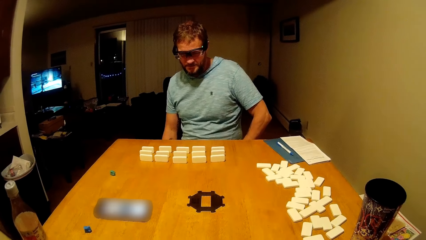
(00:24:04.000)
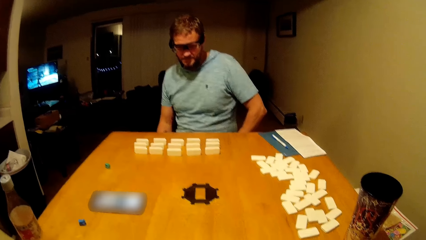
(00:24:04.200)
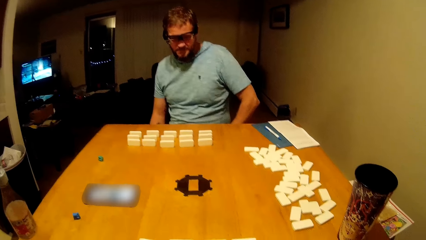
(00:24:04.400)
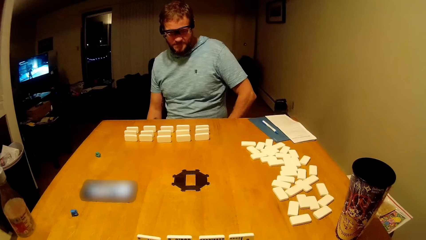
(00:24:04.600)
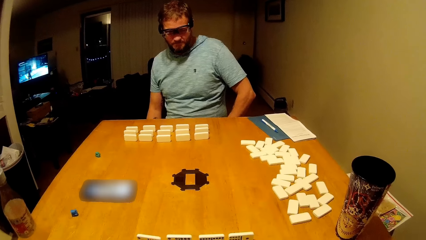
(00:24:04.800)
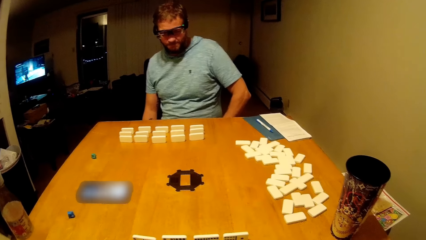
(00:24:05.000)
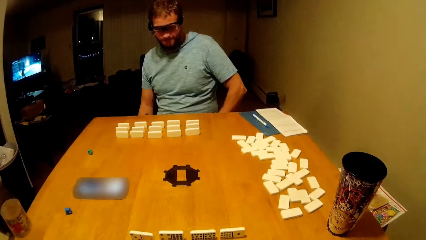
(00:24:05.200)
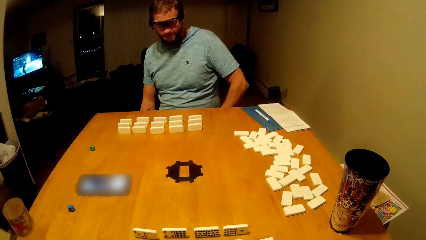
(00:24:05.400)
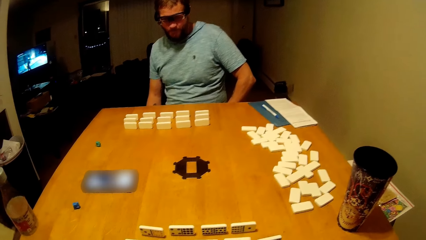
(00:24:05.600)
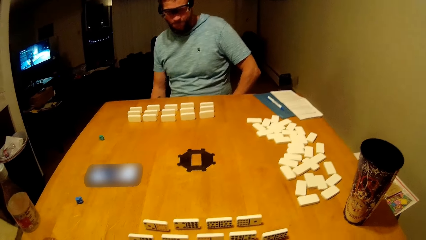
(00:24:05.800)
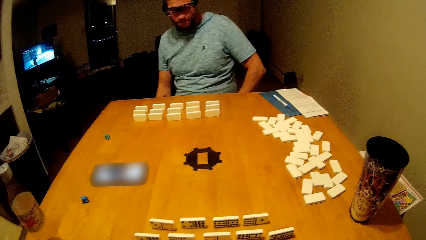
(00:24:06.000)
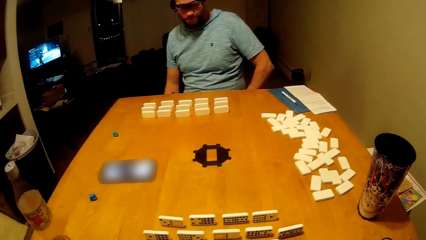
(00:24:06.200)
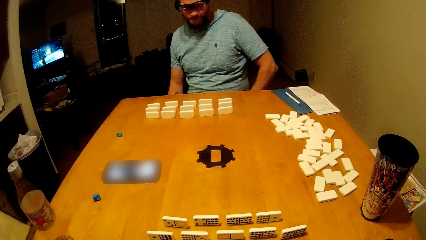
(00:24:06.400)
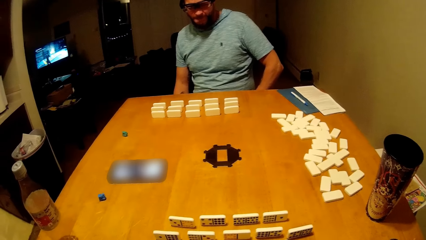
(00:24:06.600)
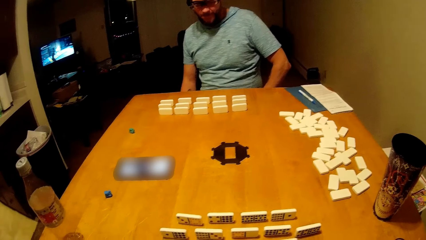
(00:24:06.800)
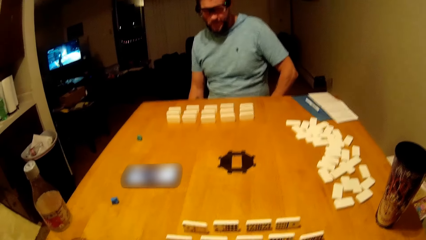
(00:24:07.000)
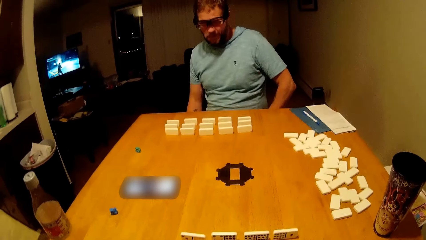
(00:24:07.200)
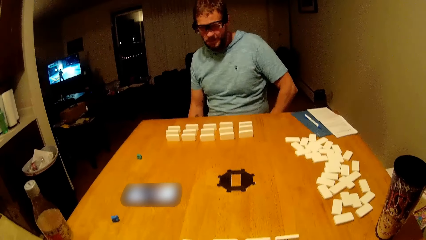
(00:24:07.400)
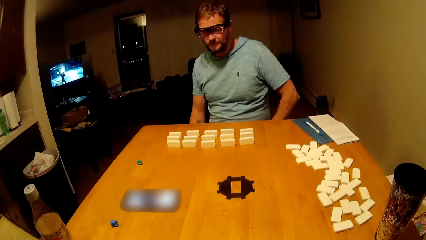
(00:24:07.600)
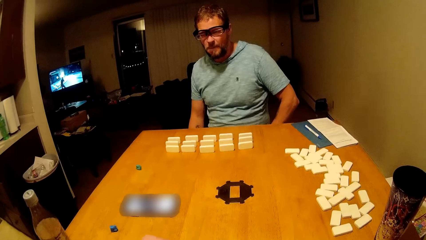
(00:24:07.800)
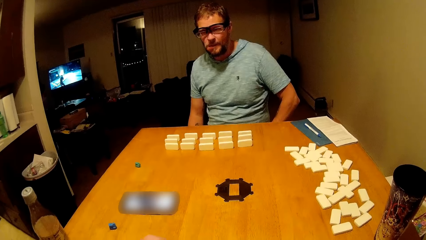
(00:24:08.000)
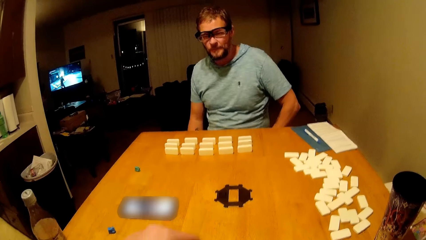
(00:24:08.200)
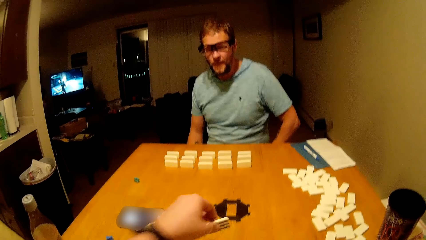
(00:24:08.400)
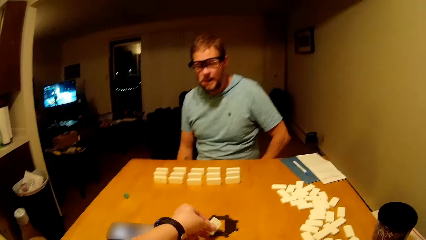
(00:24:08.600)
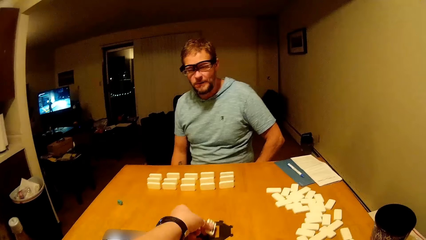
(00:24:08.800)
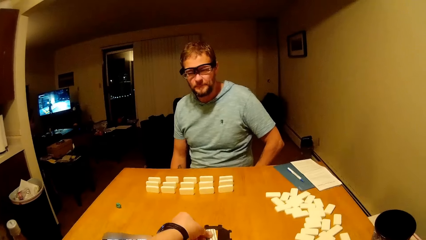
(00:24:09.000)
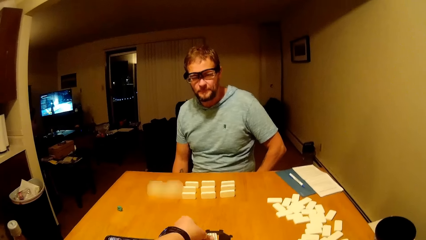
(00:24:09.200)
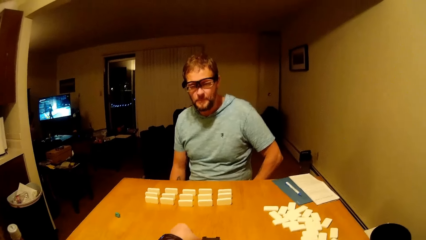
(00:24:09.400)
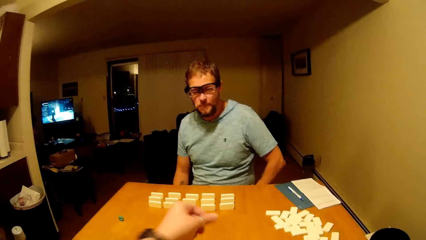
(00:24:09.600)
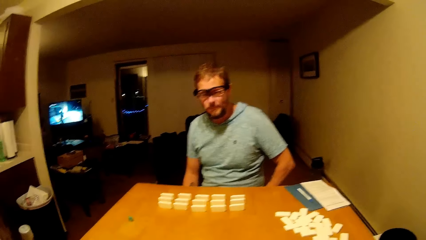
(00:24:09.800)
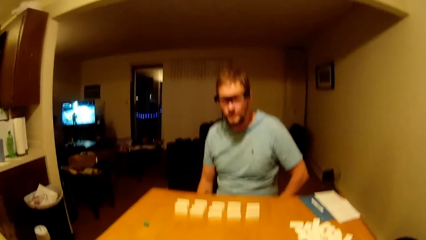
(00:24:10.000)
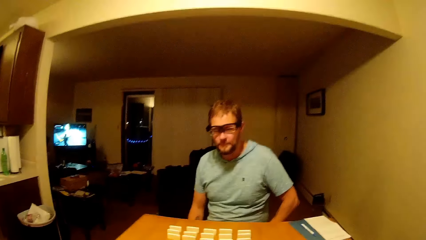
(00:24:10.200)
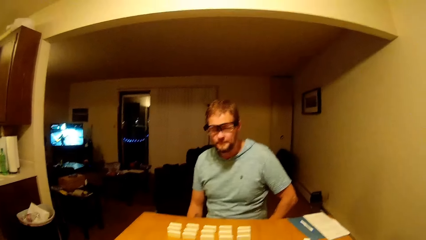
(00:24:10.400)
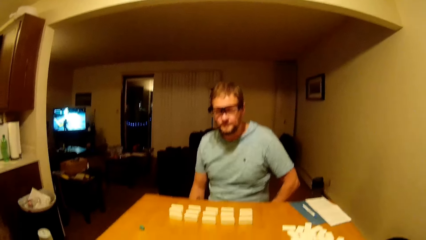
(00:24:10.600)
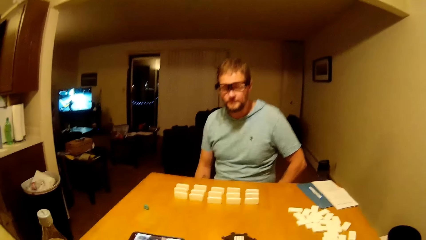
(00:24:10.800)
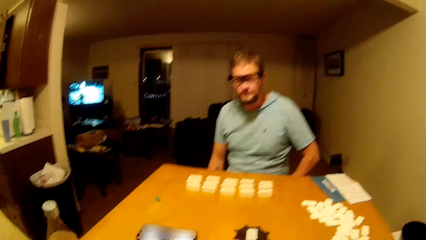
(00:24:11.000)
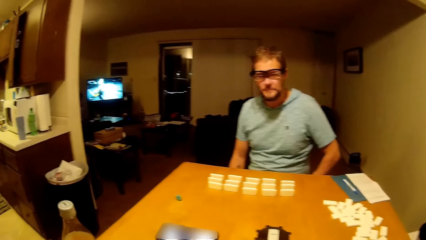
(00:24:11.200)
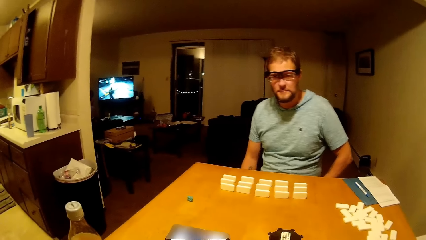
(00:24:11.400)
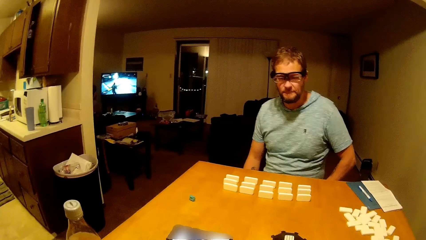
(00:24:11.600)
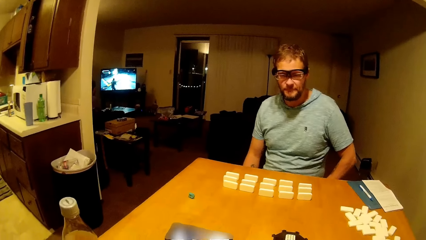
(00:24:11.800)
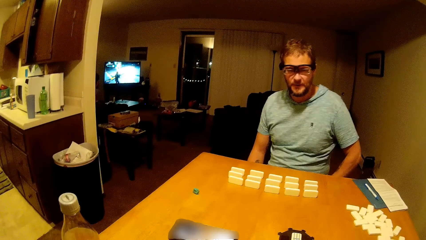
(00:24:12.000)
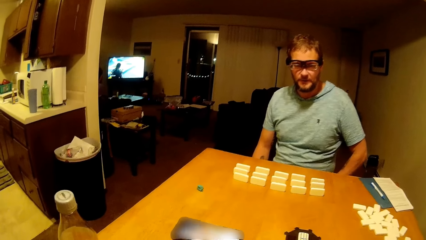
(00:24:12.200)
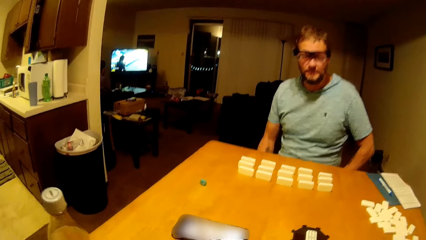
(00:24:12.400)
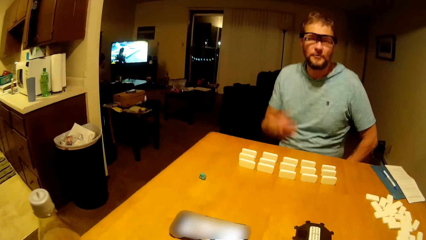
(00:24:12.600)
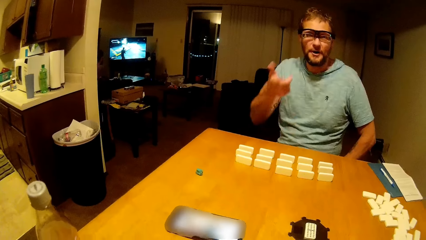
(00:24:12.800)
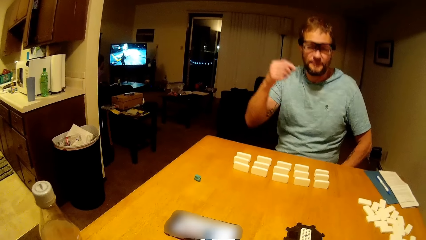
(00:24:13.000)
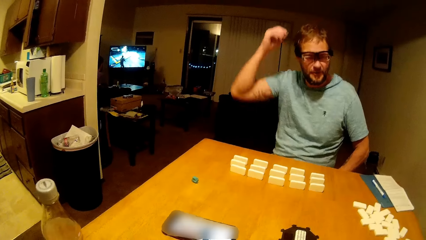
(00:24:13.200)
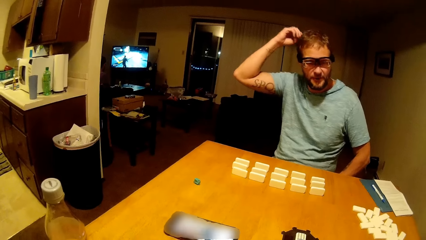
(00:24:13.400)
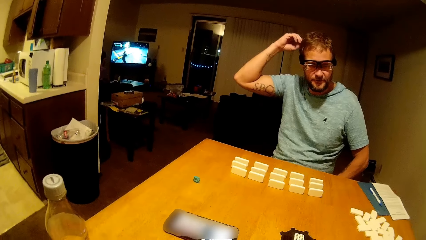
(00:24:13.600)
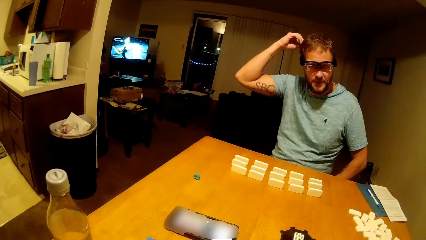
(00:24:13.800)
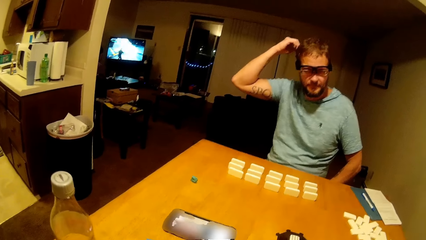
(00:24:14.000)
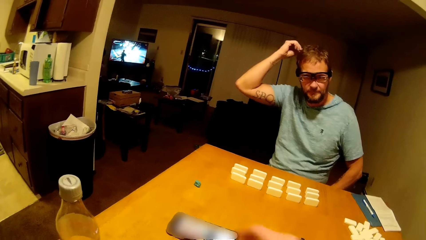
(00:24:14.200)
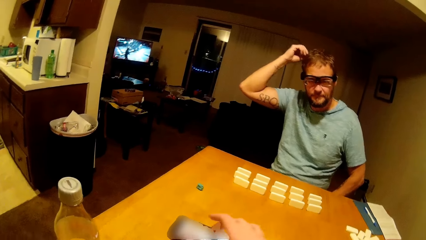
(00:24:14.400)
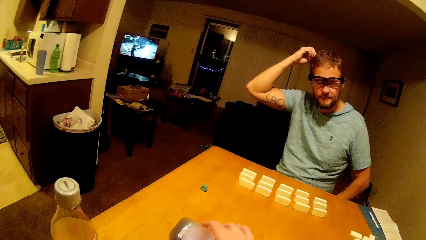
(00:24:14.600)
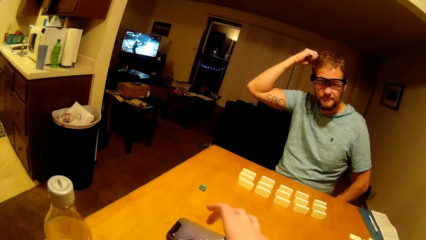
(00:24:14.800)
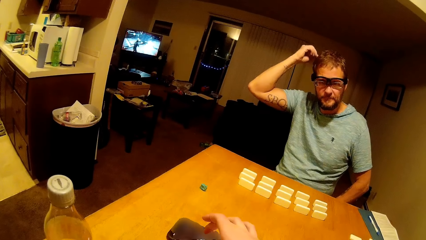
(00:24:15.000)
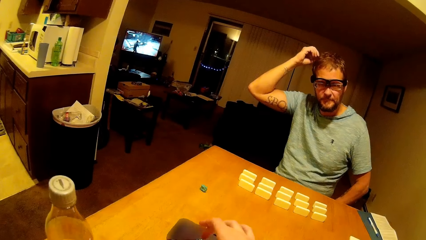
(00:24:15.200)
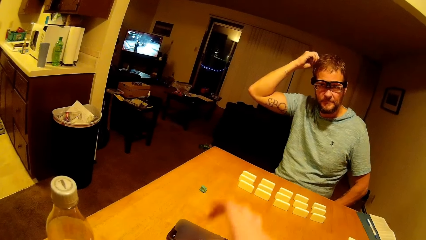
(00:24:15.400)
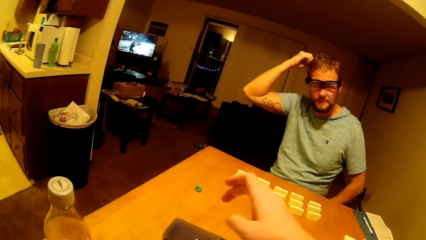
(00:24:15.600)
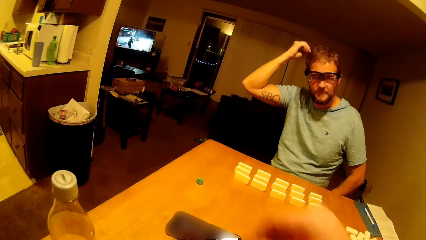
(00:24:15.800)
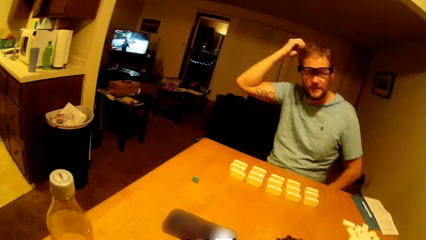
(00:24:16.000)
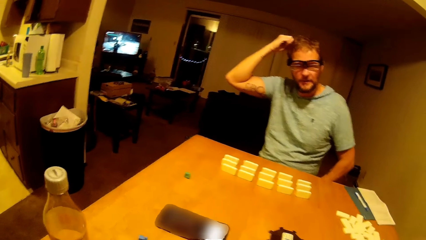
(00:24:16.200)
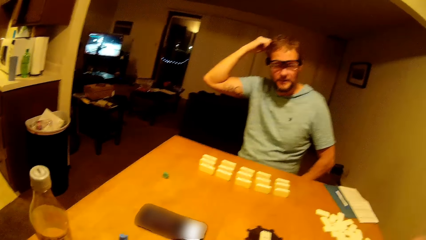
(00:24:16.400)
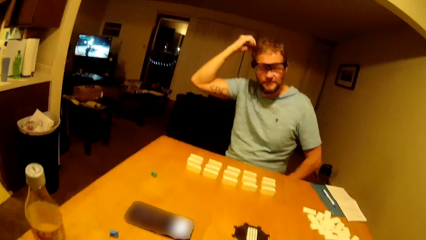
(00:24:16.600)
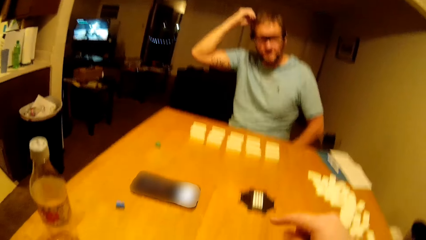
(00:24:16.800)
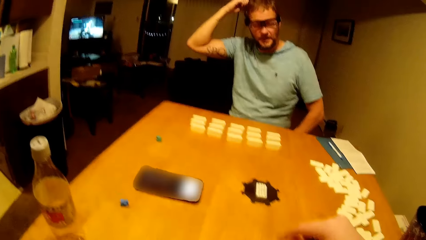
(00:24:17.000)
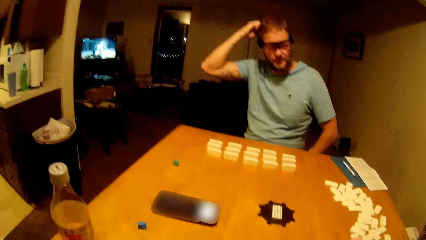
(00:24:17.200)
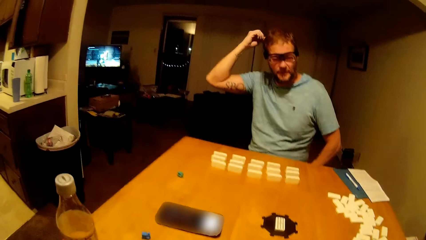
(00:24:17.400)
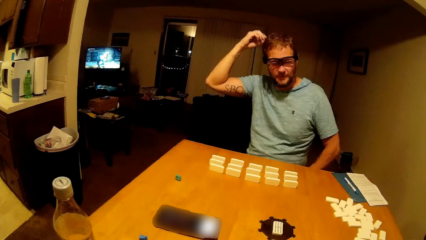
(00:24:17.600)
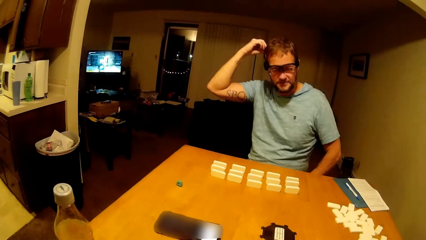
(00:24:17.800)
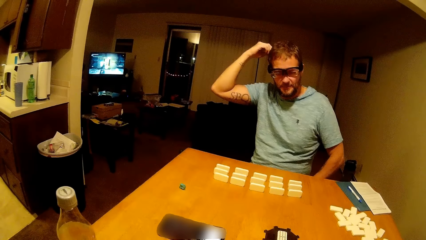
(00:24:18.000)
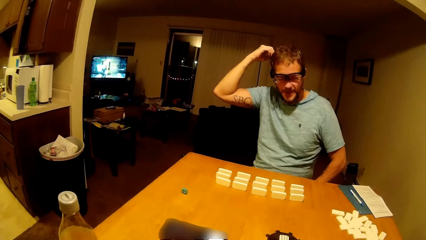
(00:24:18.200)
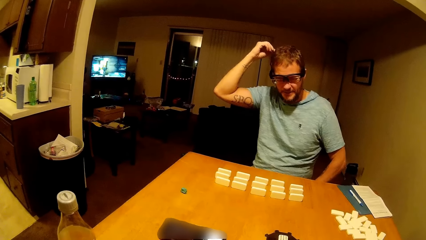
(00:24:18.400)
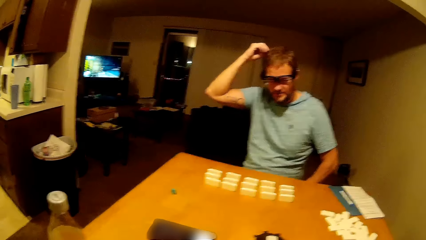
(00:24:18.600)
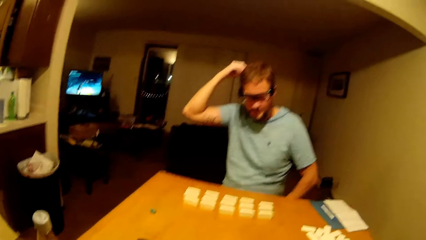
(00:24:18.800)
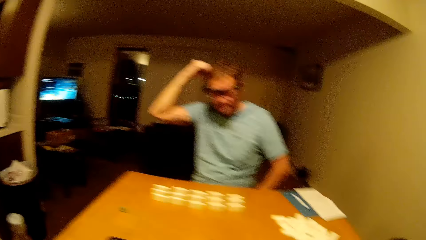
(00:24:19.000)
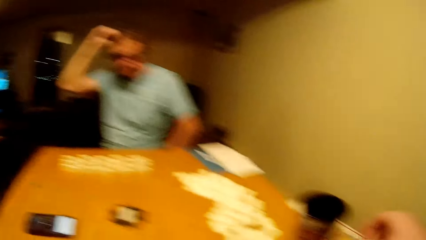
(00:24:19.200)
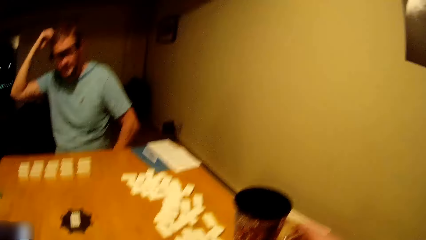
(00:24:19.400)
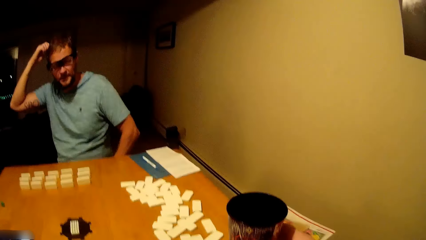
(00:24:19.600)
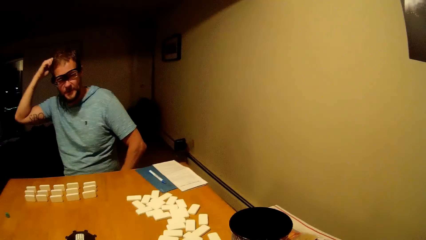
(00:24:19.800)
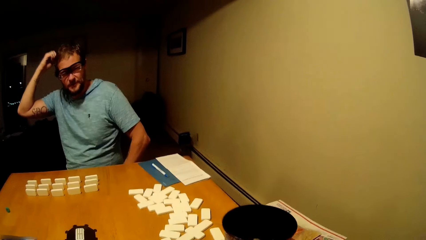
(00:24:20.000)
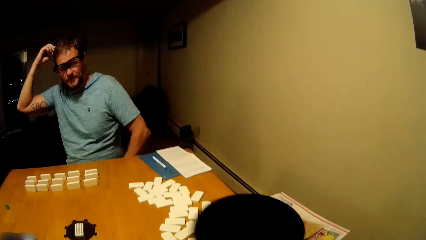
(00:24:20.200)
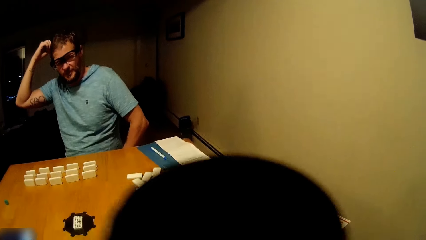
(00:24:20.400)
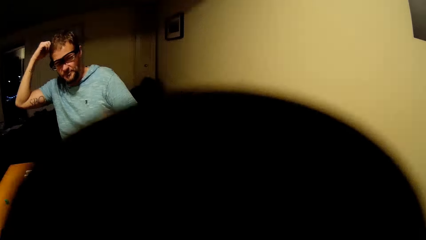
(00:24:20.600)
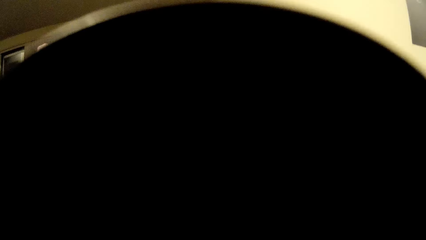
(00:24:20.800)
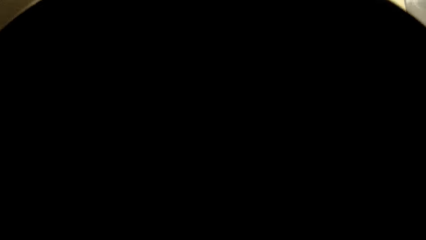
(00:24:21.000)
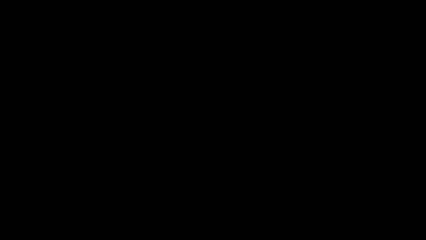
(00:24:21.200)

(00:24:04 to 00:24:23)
The camera wearer places a dice on the table. He plays mahjong and talks to a man. The man touches his hair. The camera wearer presses his phone. He picks up a coffee mug. The man drinks water. The camera wearer drinks the coffee.
